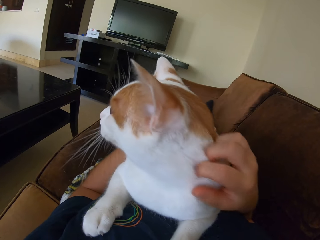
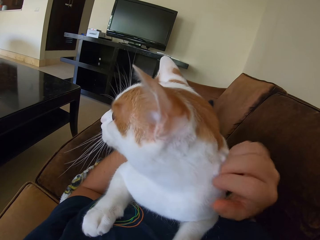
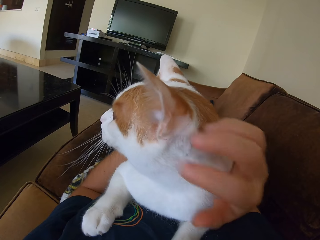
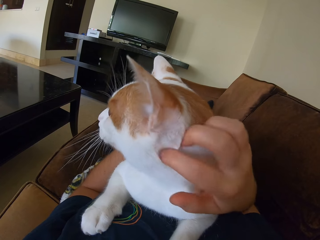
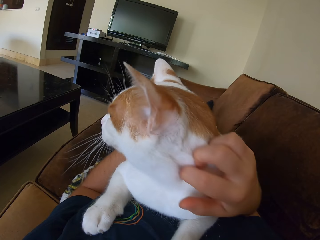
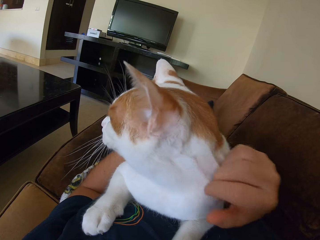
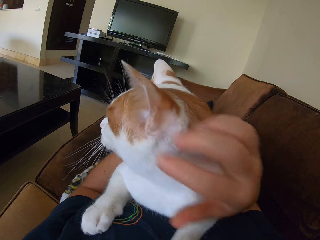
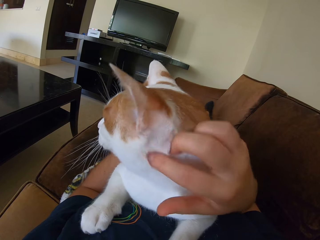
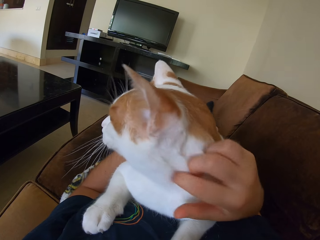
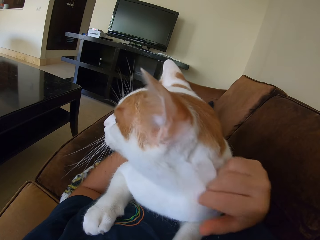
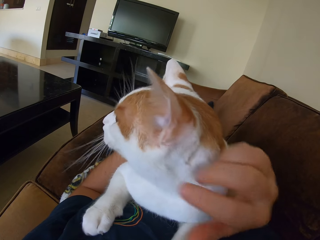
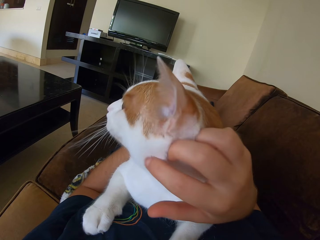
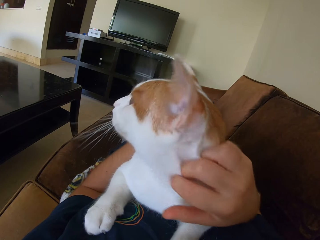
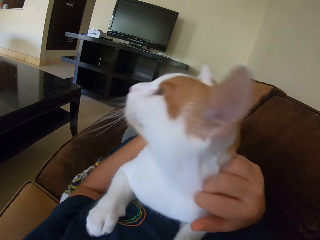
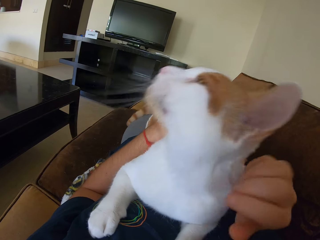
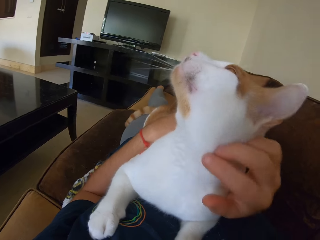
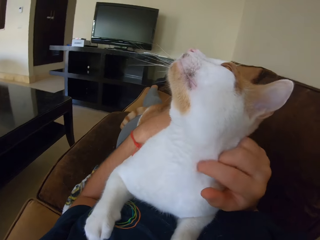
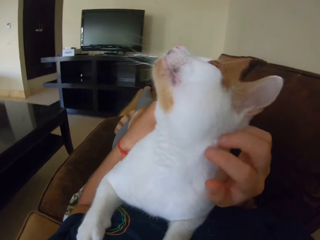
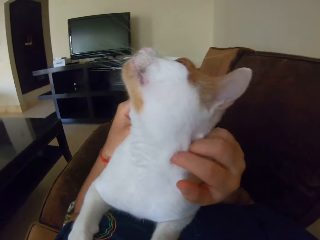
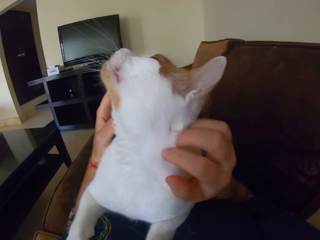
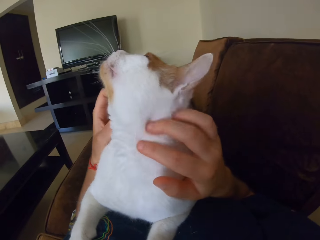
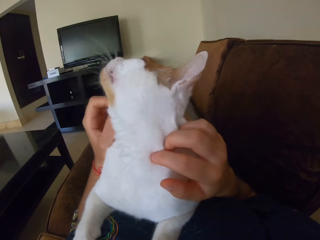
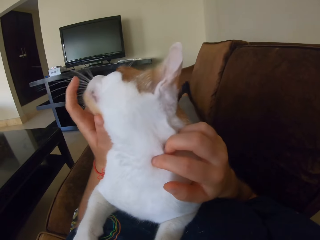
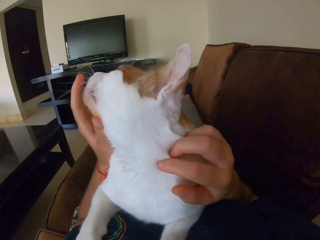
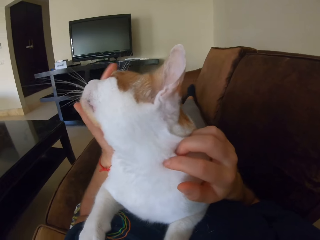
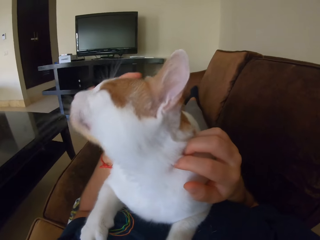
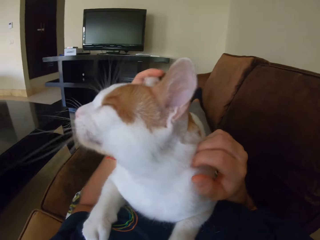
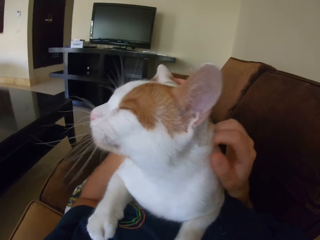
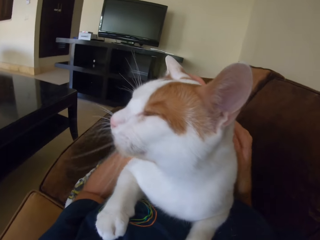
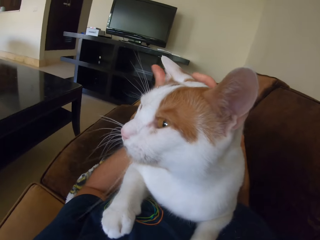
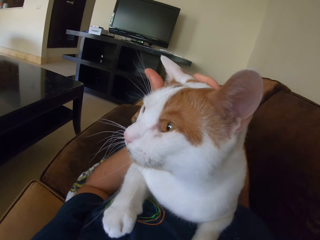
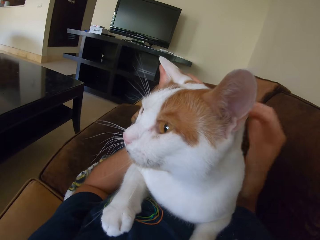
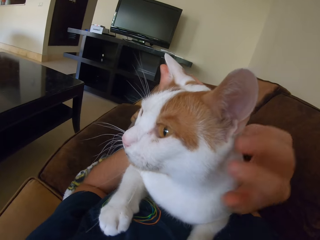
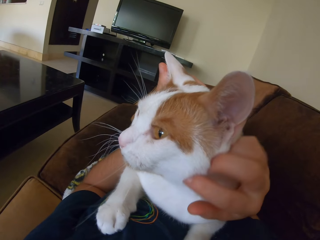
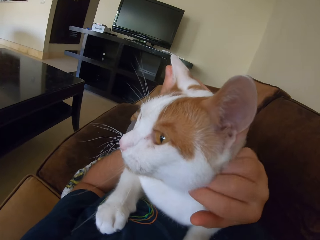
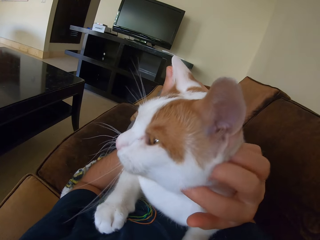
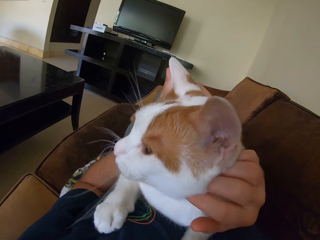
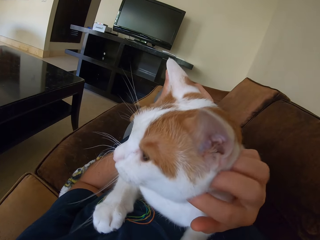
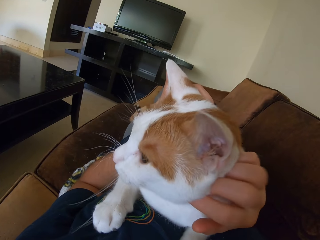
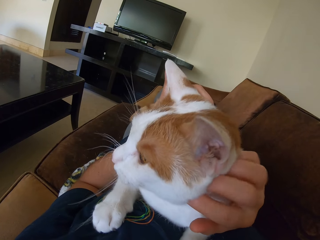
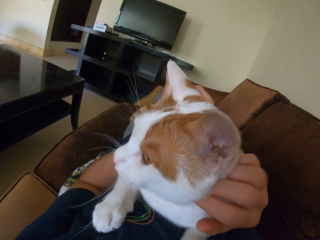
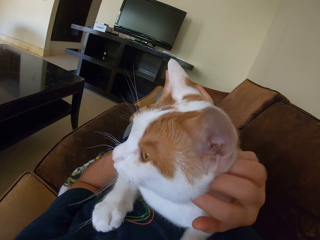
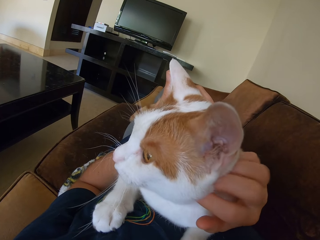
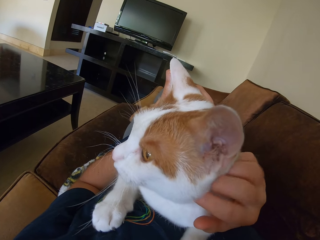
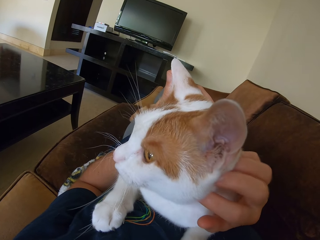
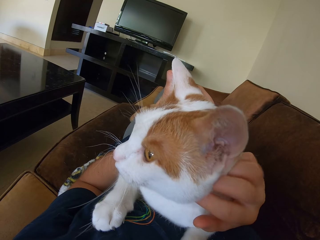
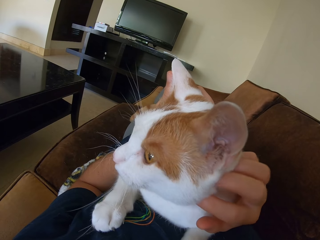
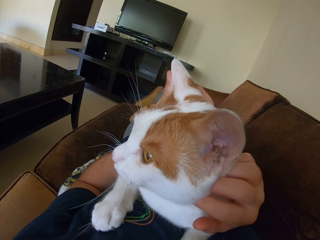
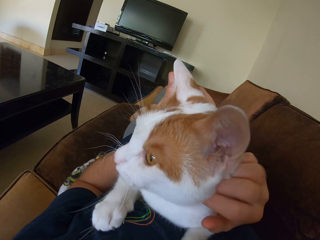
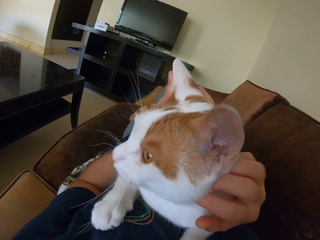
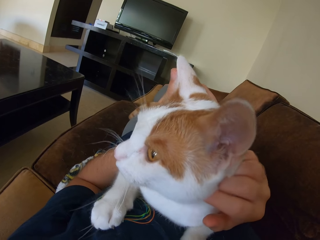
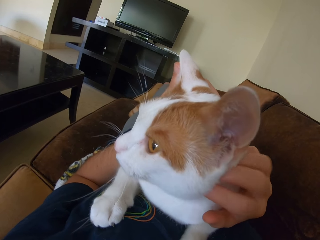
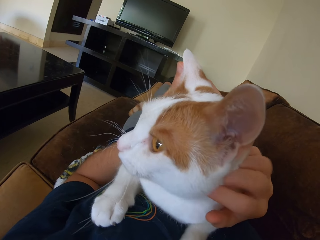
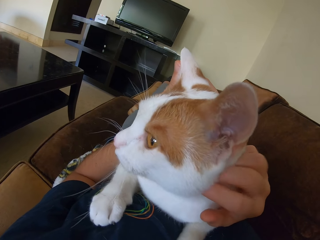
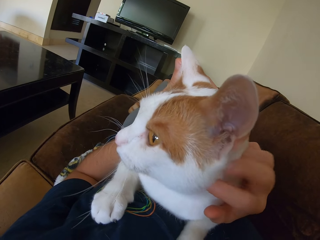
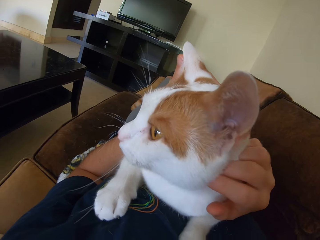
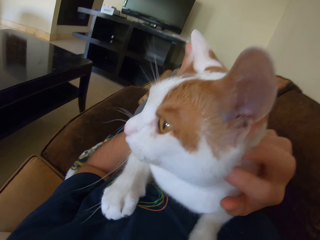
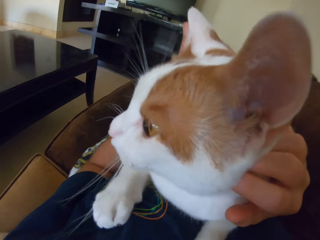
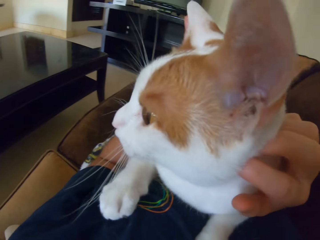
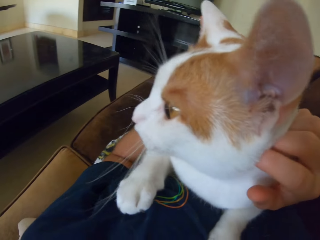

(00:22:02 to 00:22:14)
The camera wearer touches a cat. They touch the cat again.

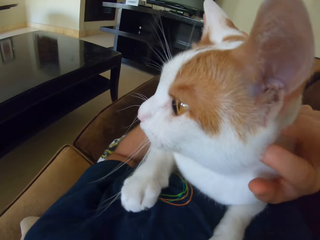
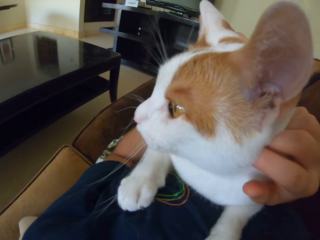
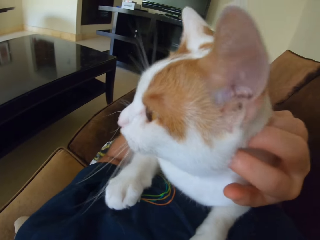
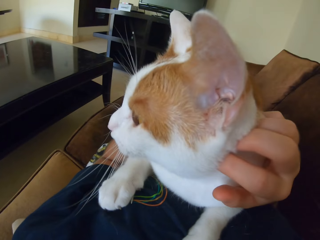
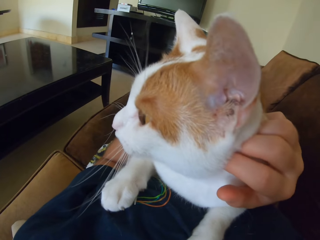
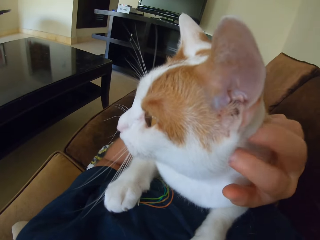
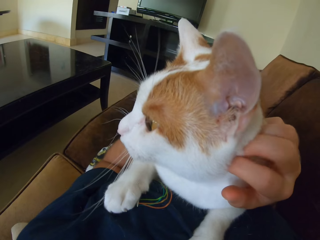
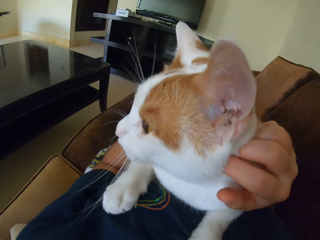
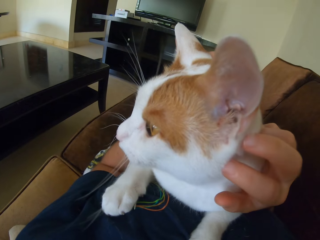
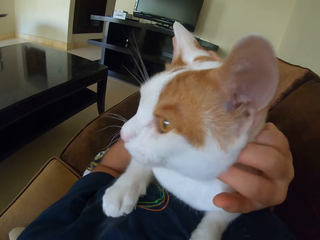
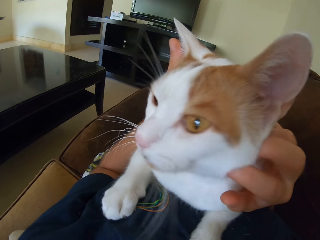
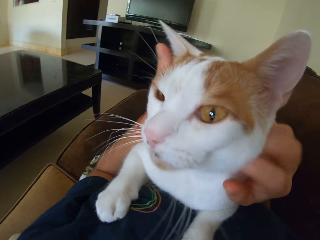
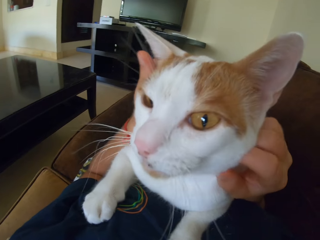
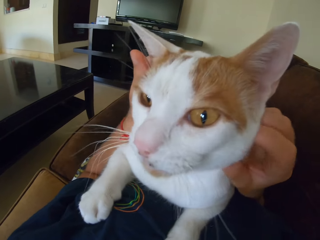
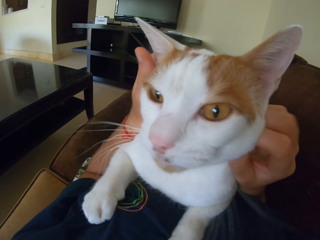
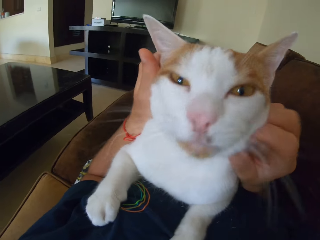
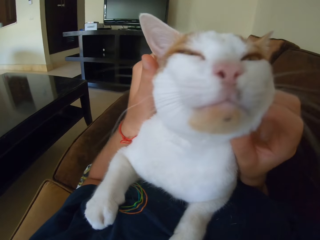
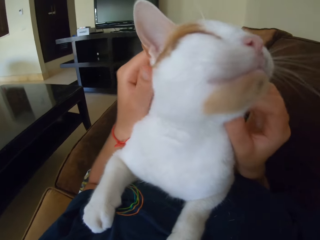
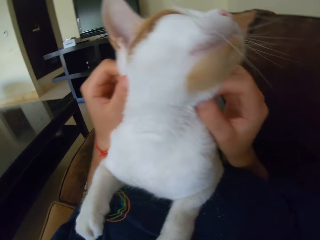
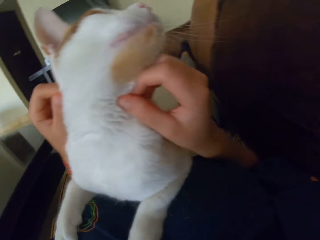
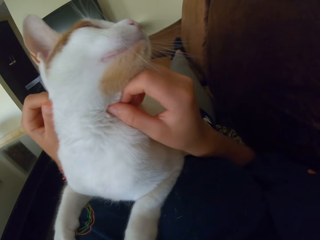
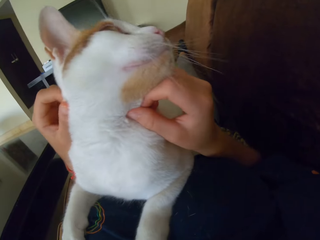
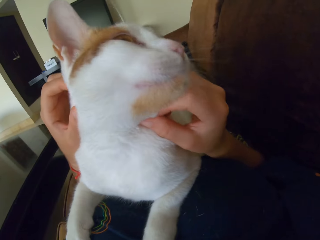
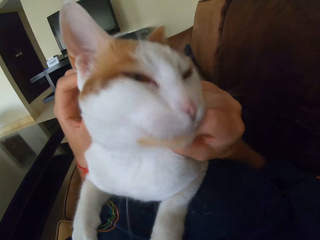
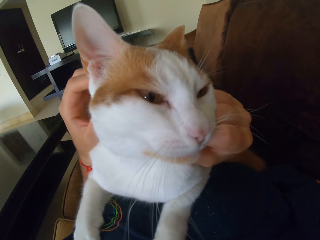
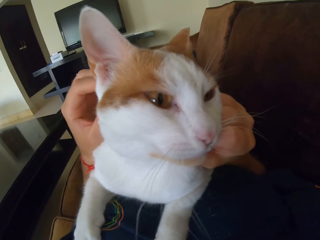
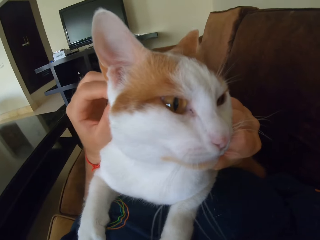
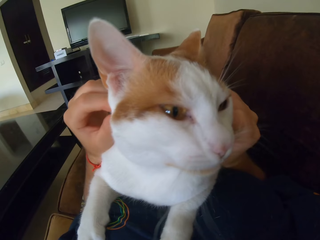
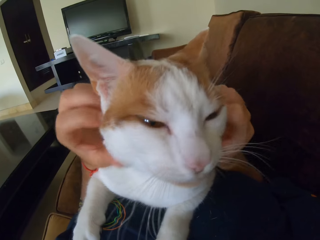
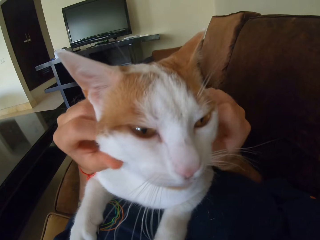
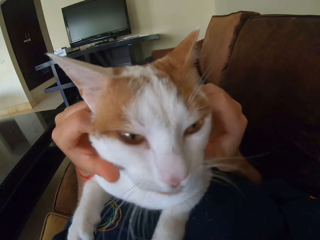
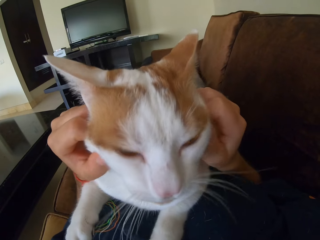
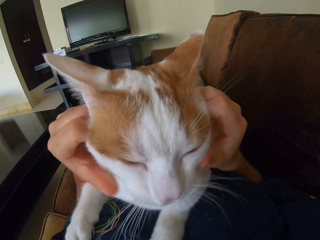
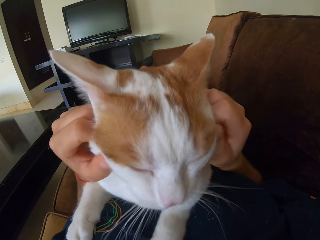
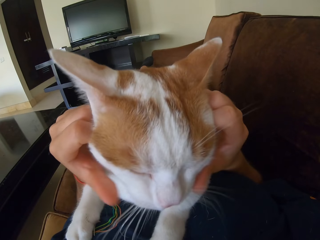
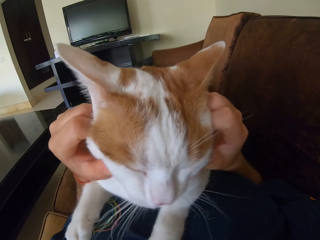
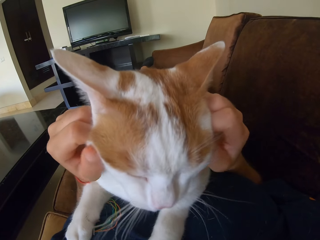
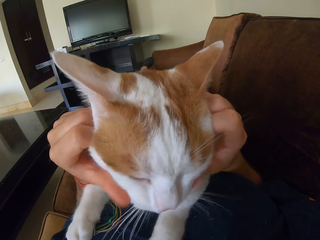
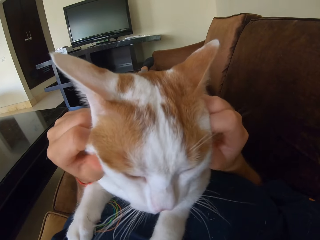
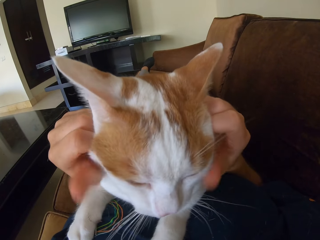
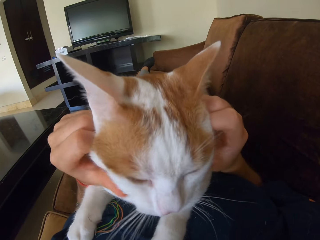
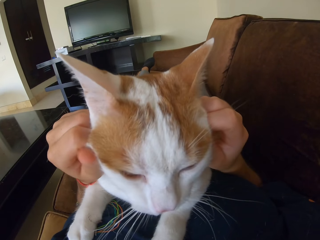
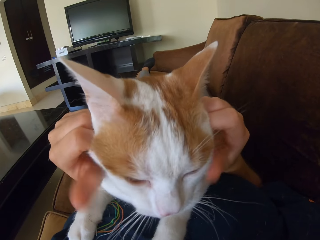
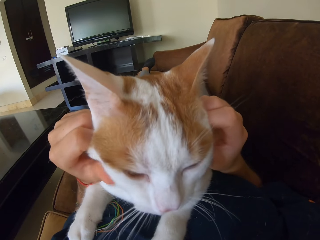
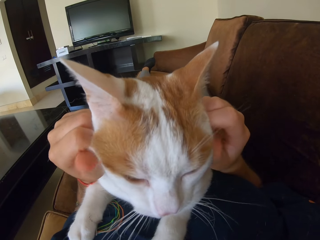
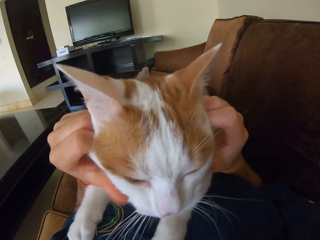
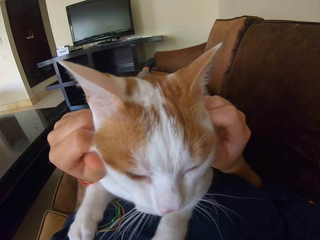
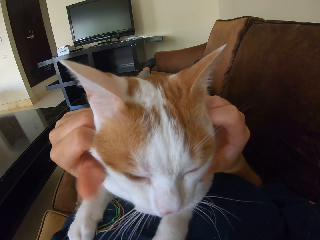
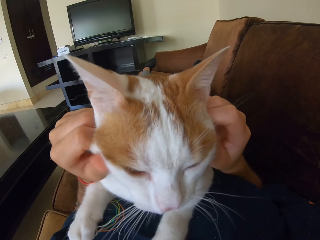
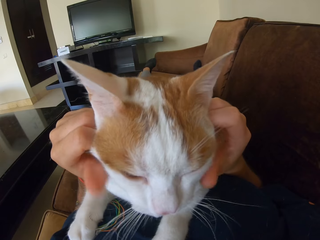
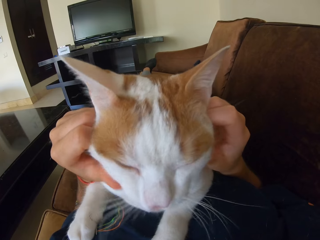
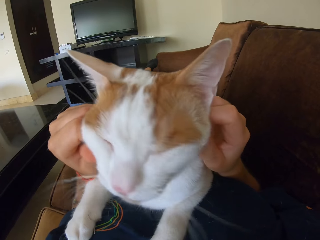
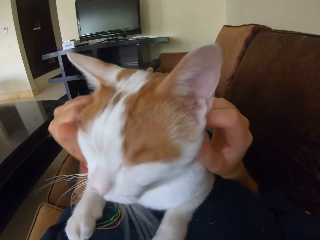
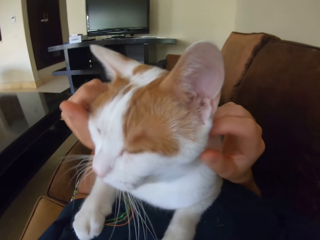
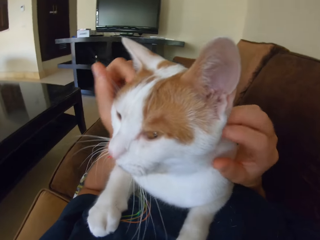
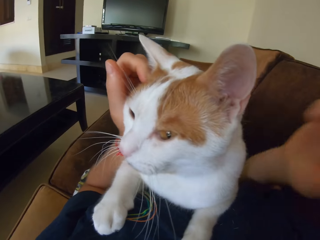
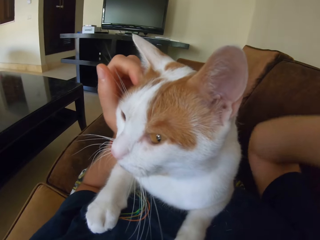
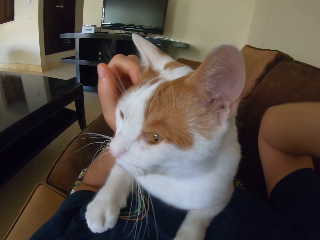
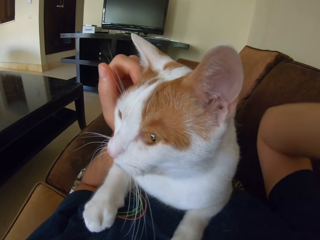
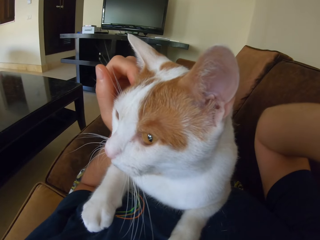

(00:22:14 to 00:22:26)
The camera wearer touches a cat. They touch the cat again.
